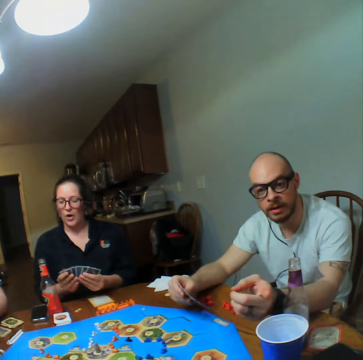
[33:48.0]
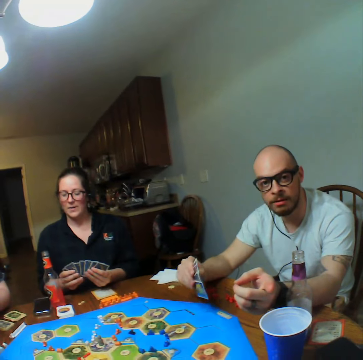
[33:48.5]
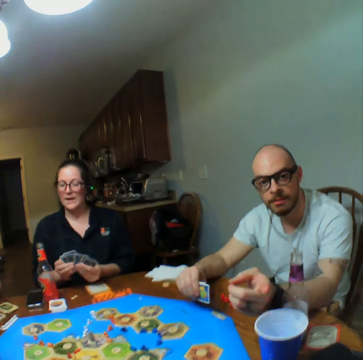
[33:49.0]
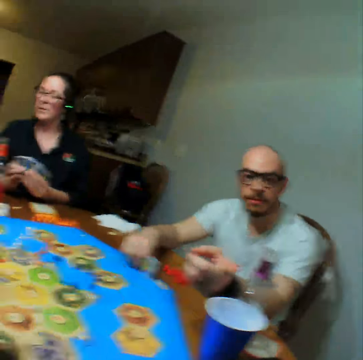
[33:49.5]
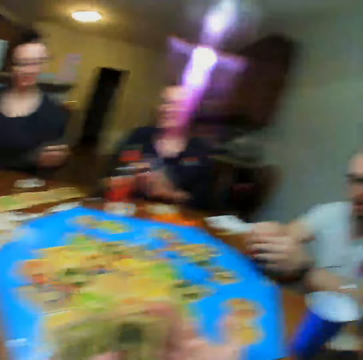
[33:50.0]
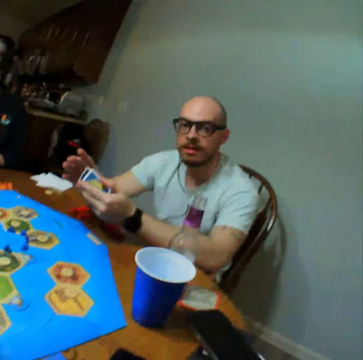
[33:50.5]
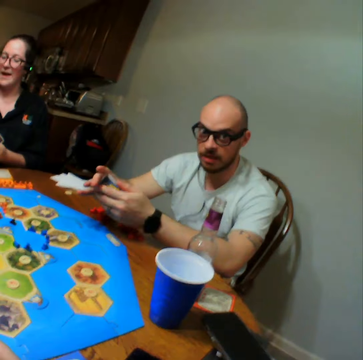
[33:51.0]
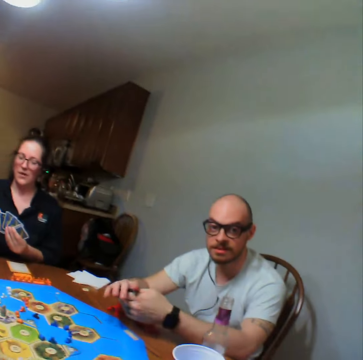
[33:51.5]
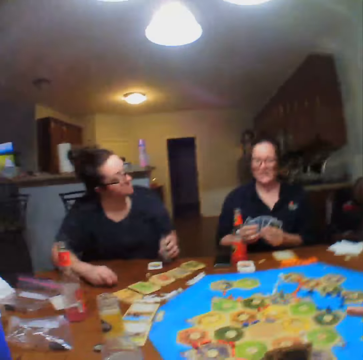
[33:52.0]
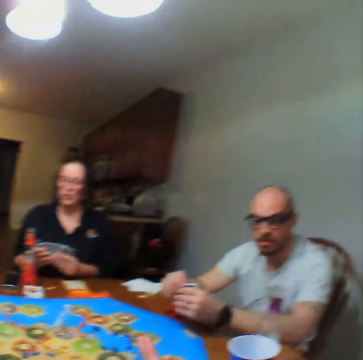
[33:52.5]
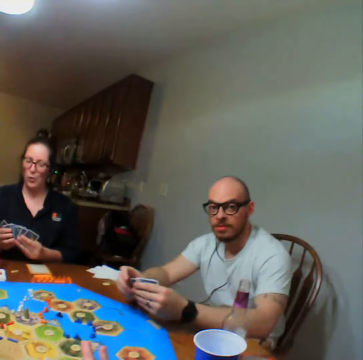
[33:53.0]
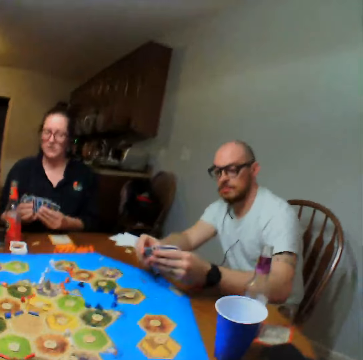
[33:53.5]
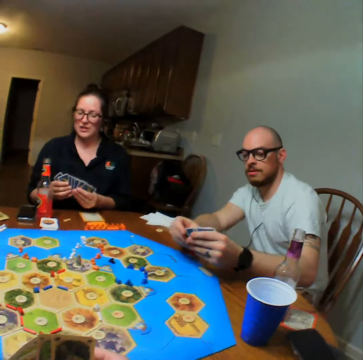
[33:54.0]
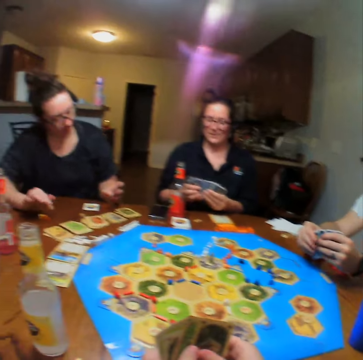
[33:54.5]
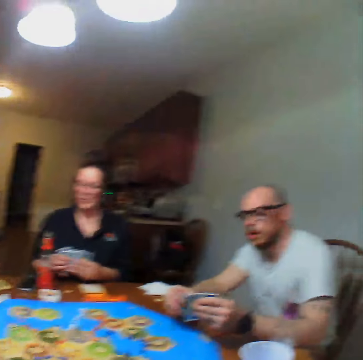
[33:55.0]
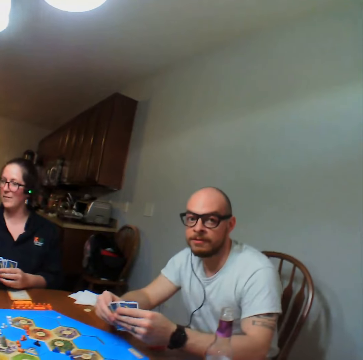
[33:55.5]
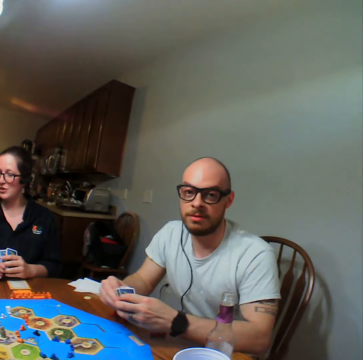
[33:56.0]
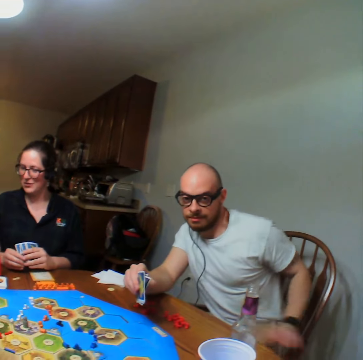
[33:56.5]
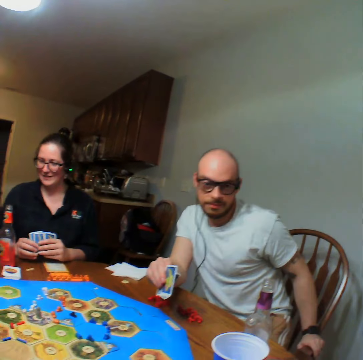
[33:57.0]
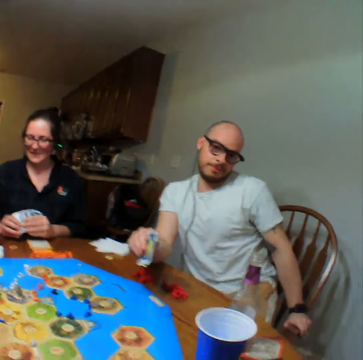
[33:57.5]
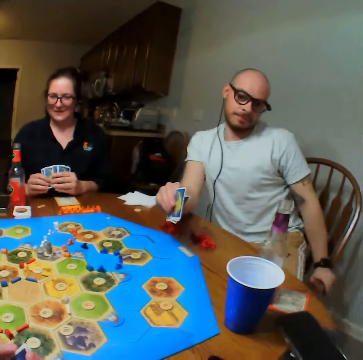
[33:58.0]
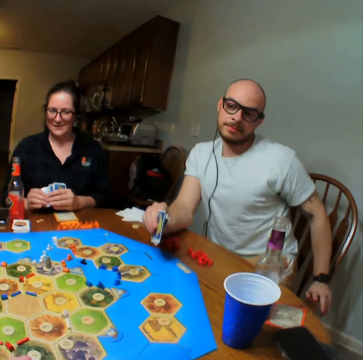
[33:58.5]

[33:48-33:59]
A man talks with the camera wearer. The camera wearer looks around. The man holds the cards.

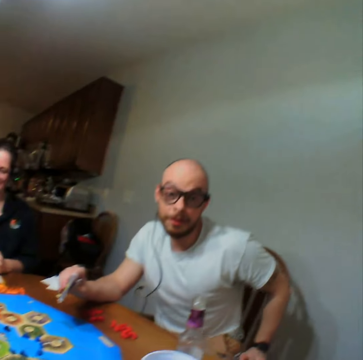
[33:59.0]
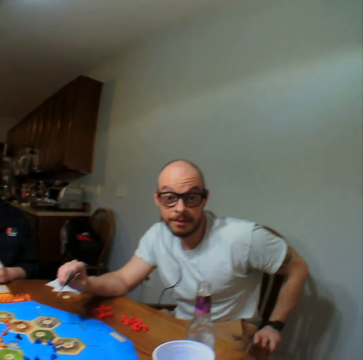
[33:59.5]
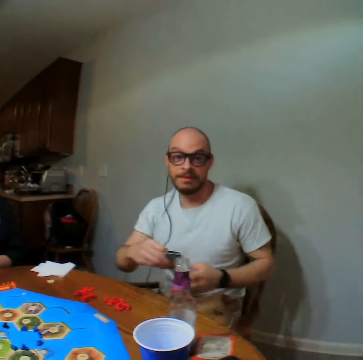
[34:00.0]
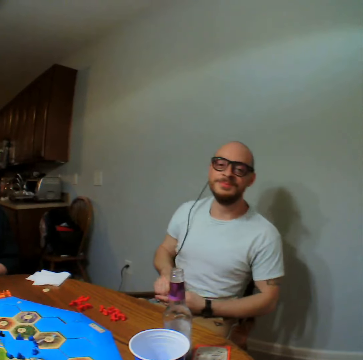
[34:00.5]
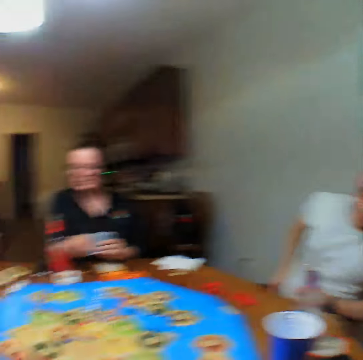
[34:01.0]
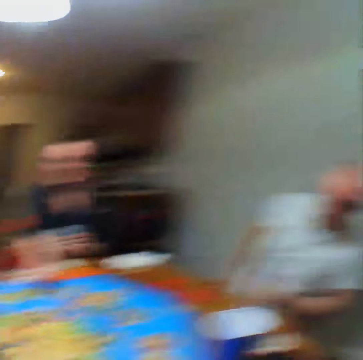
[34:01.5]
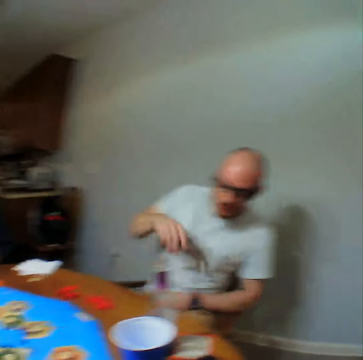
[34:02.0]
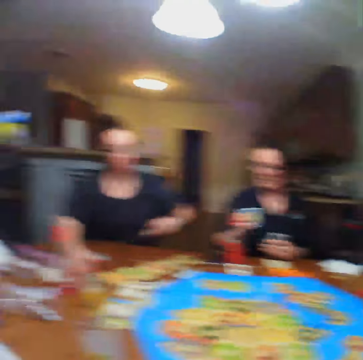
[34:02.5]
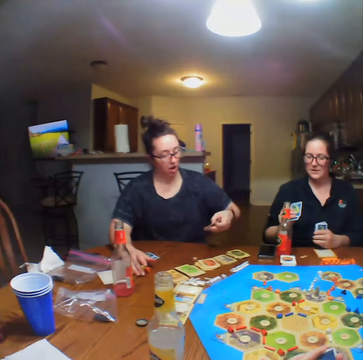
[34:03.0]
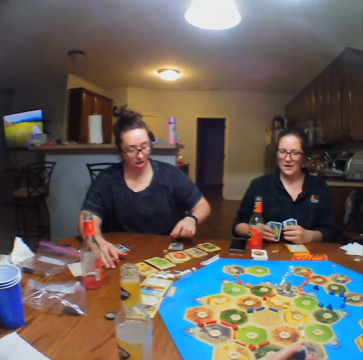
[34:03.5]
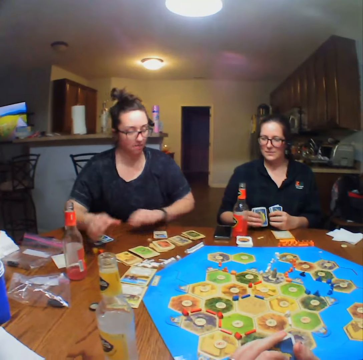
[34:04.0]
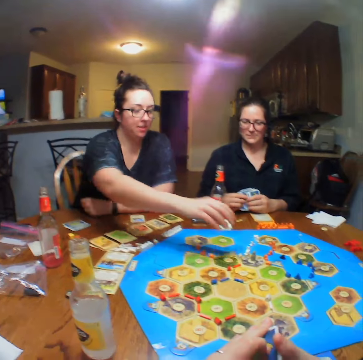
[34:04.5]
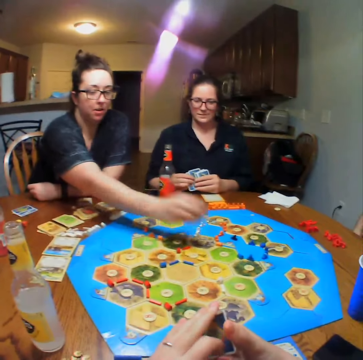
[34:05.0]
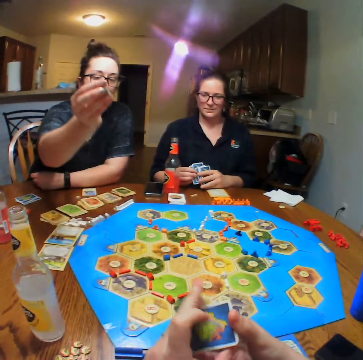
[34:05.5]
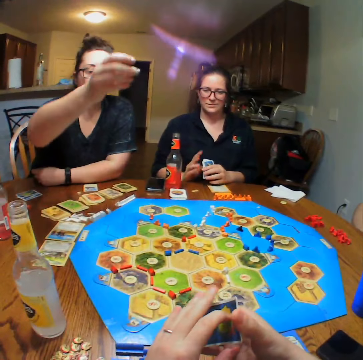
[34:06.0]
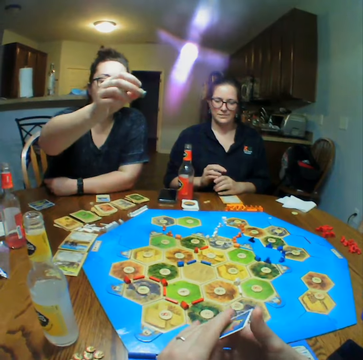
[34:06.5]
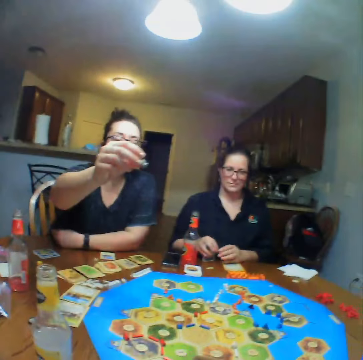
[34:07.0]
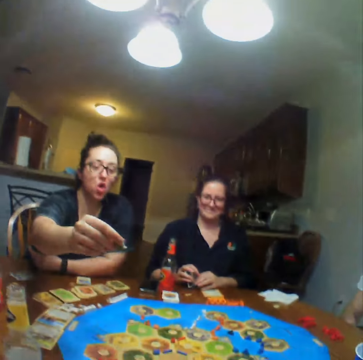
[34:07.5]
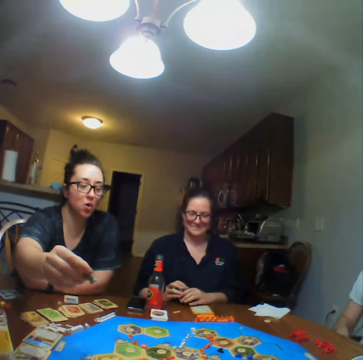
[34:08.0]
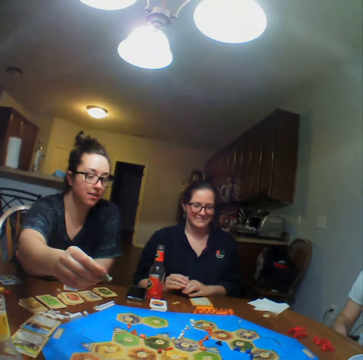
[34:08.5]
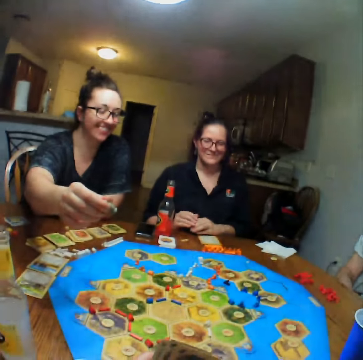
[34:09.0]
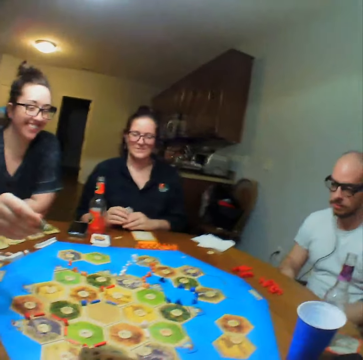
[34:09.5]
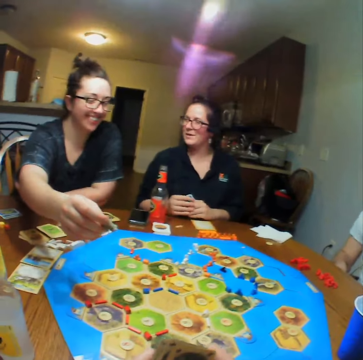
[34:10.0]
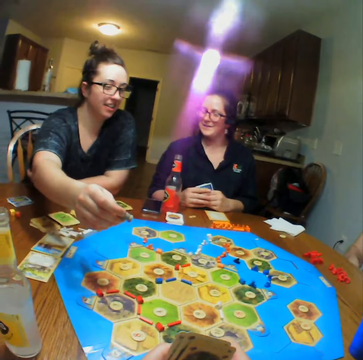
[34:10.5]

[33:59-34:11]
A man talks with the camera wearer. The camera wearer talks. They look around. A lady holds the cards. Another lady plays the Catan settler board game.

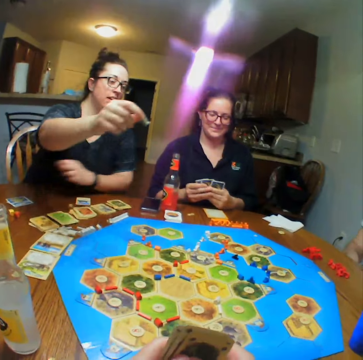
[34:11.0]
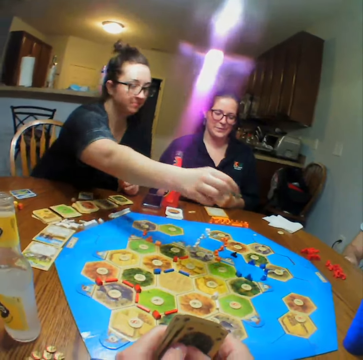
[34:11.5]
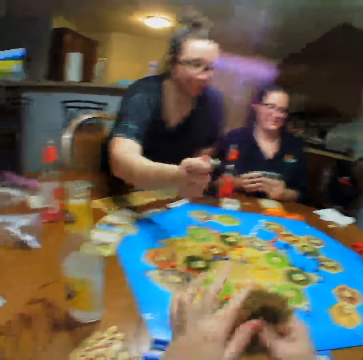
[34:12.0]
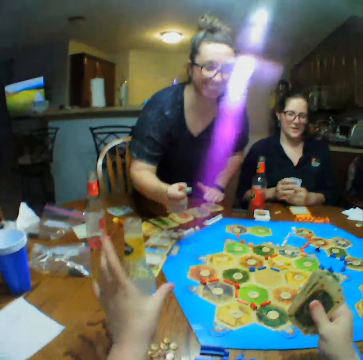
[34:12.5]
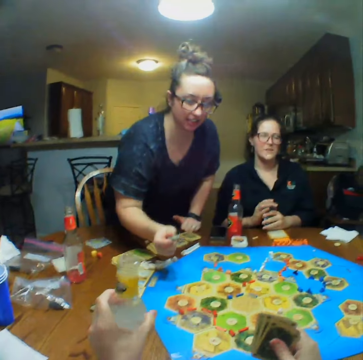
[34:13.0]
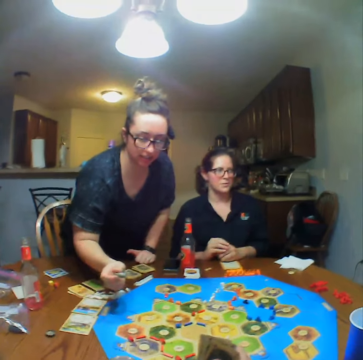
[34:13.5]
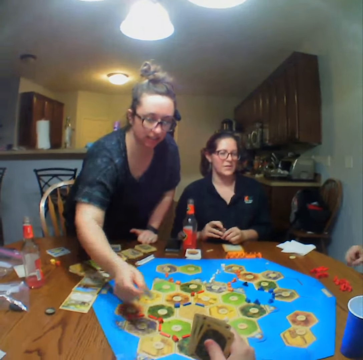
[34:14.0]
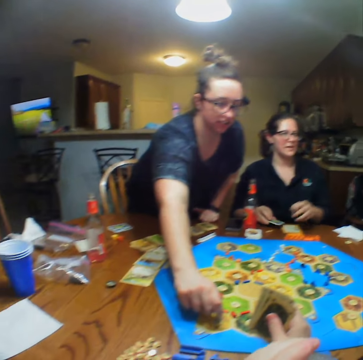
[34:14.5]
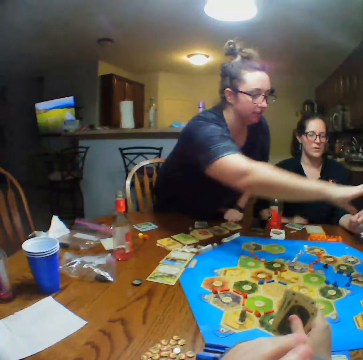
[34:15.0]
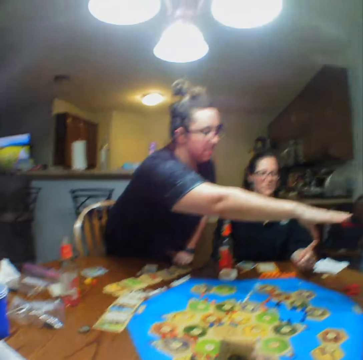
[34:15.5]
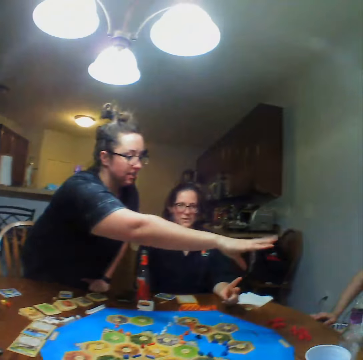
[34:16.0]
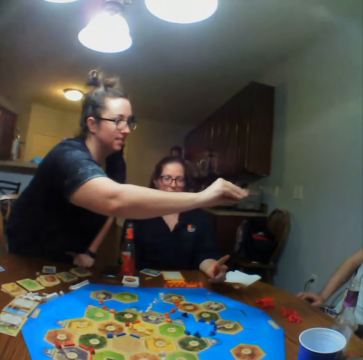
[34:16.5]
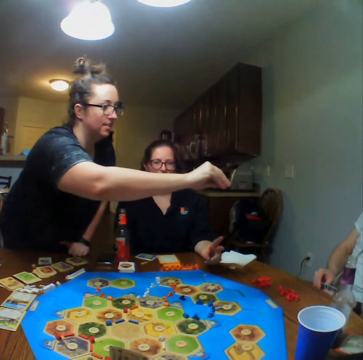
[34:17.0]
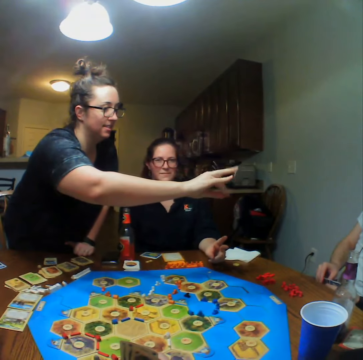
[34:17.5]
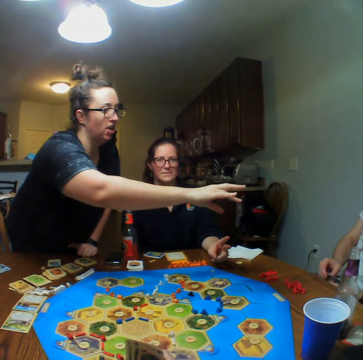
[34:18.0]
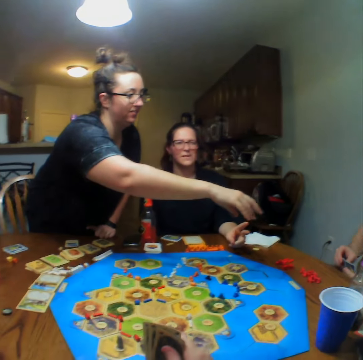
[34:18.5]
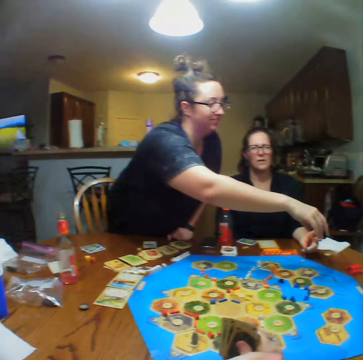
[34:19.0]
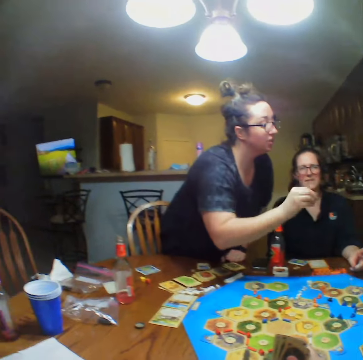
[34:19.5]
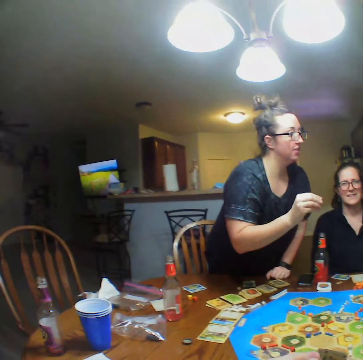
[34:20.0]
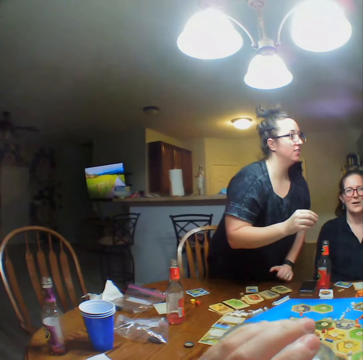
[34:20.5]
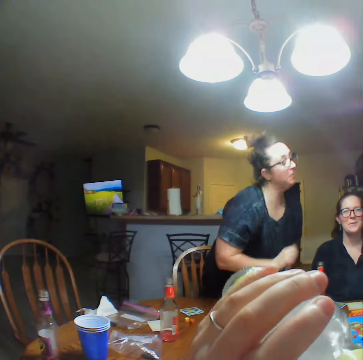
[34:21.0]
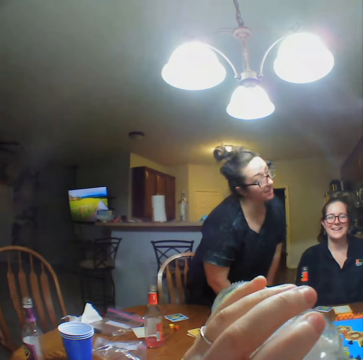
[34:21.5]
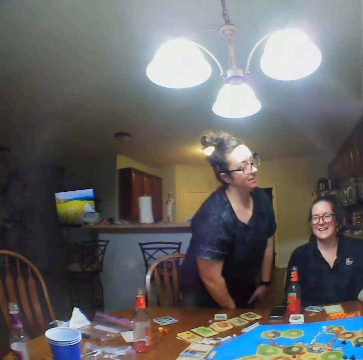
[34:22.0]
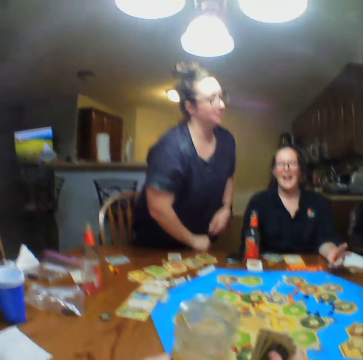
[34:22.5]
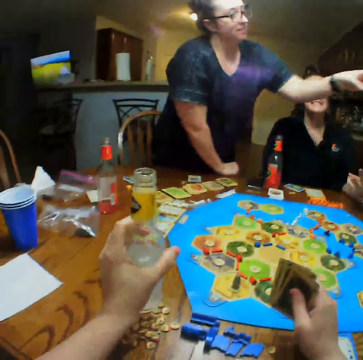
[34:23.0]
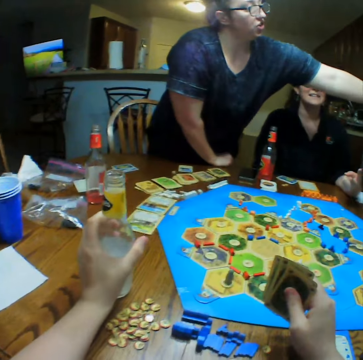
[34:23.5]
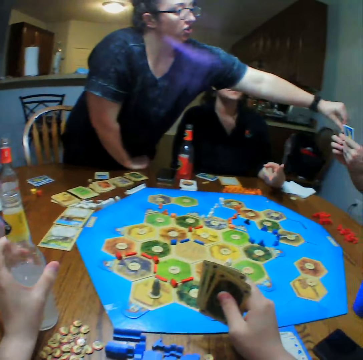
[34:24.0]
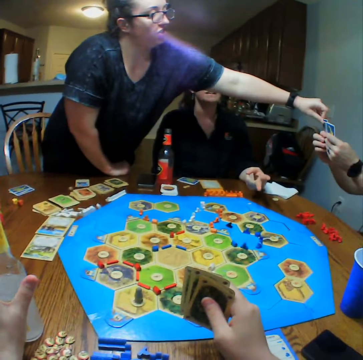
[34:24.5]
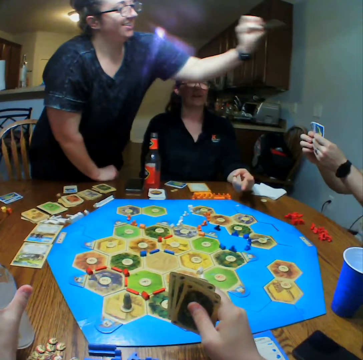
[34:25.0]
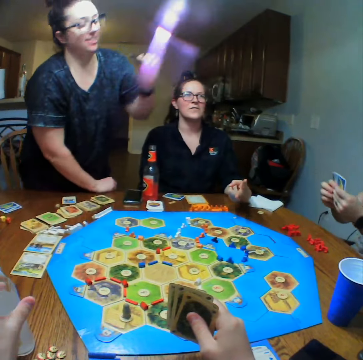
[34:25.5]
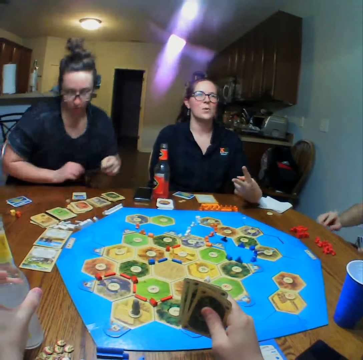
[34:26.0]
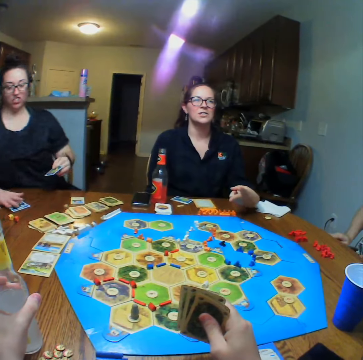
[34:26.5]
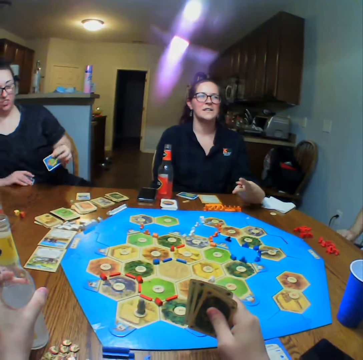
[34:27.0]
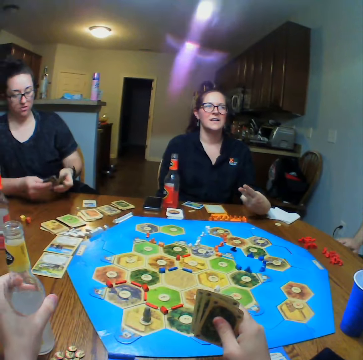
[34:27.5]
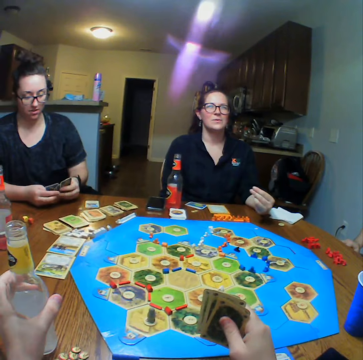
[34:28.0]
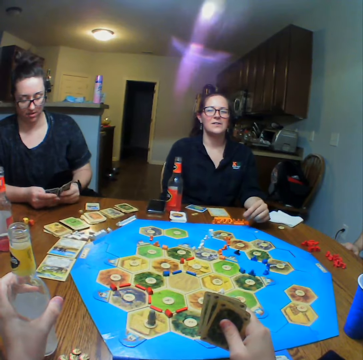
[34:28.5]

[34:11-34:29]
A man talks with the camera wearer. A lady plays the Catan settler board game. The camera wearer drinks. They drink. They place the bottle on the table. The lady picks up the card. The camera wearer holds the cards. The lady sits. Another lady talks. The first lady reshuffles the cards.
